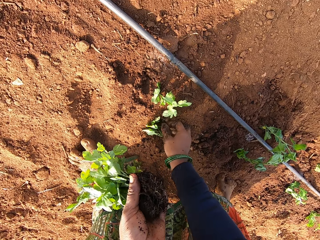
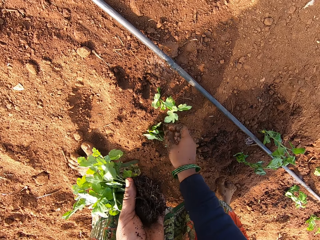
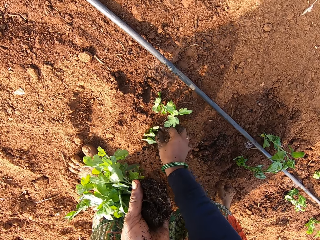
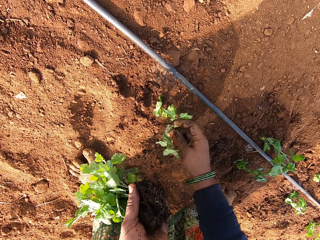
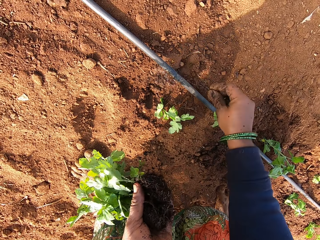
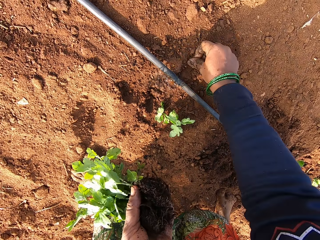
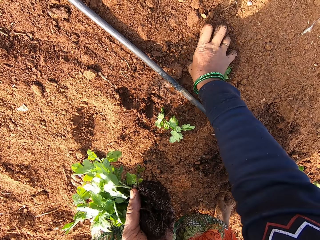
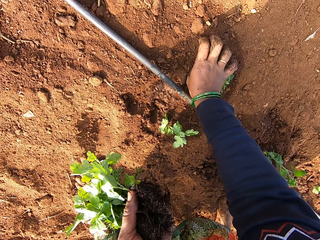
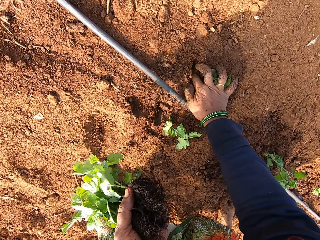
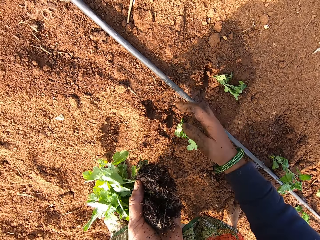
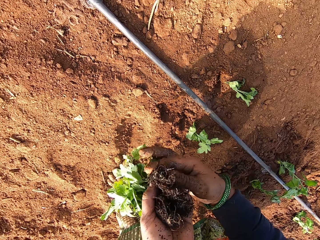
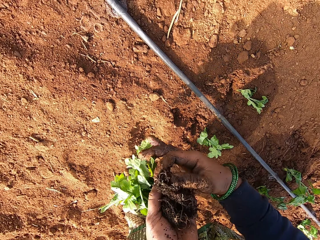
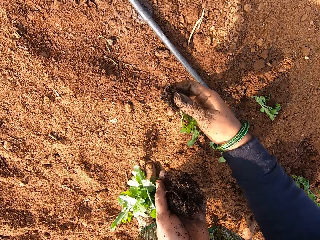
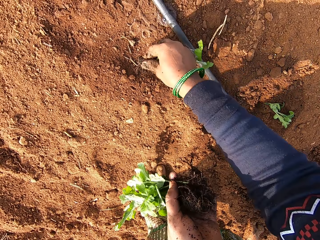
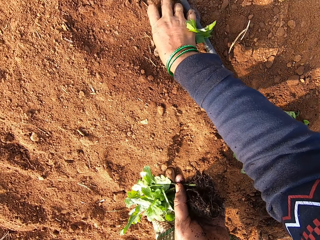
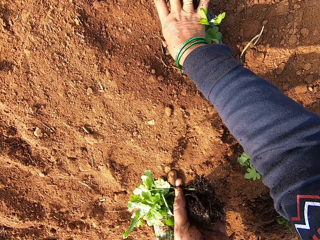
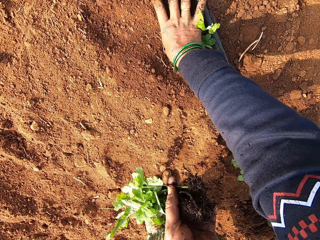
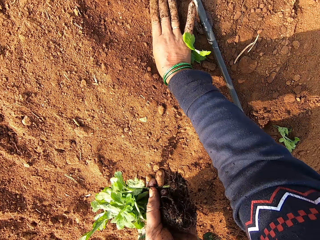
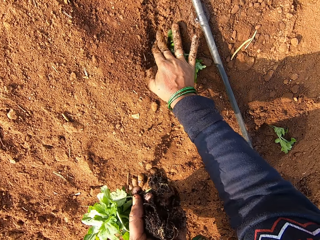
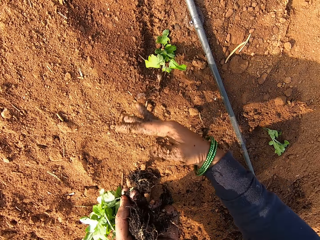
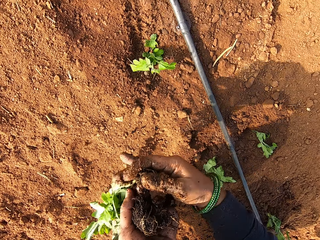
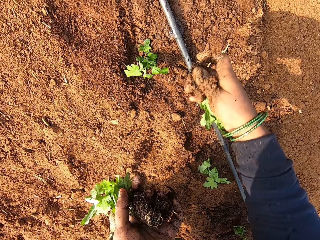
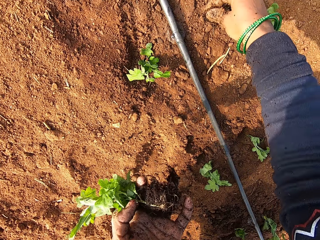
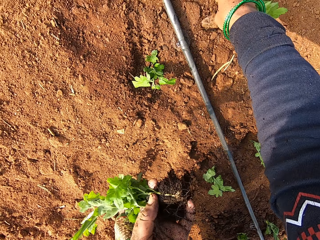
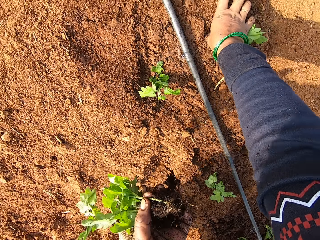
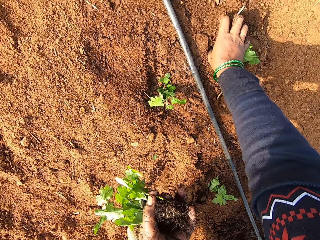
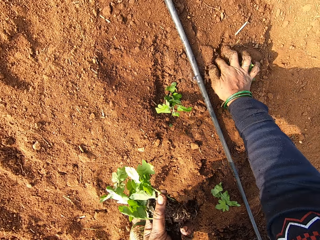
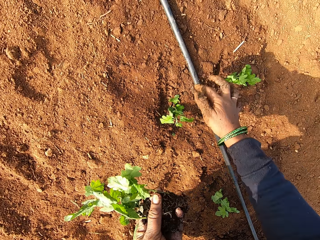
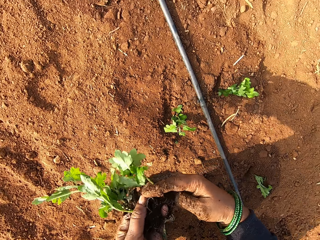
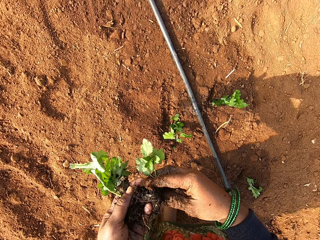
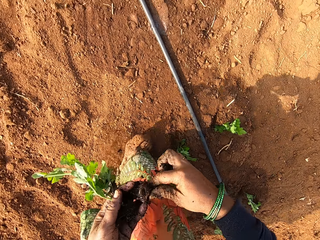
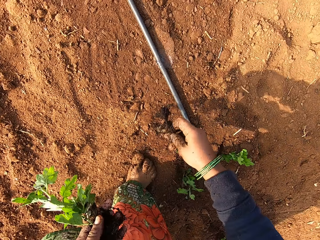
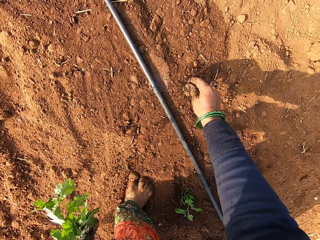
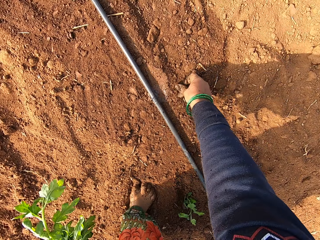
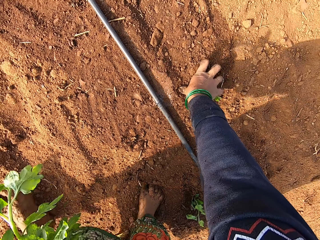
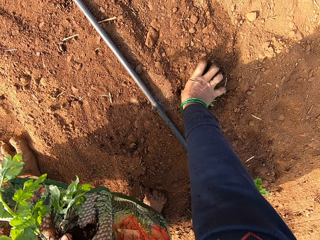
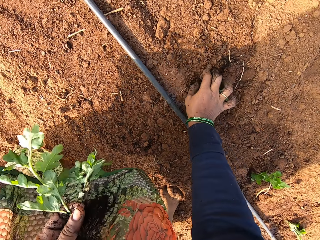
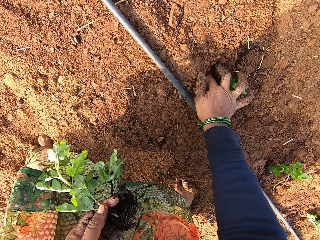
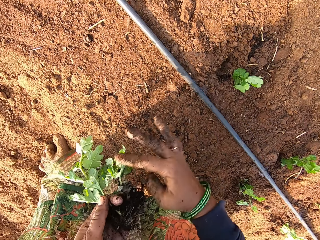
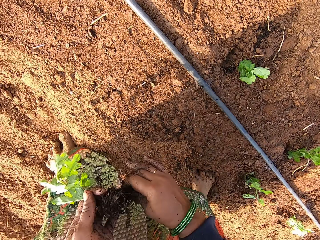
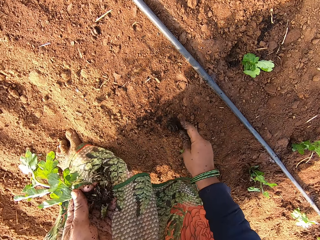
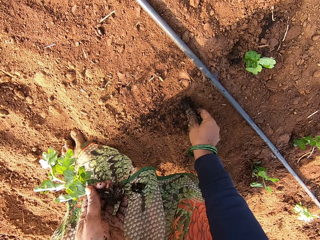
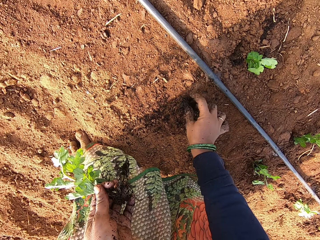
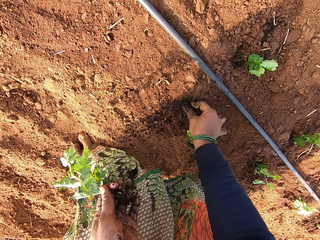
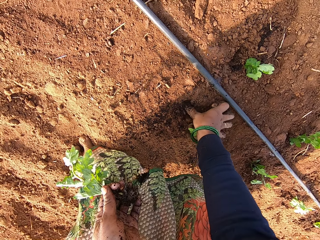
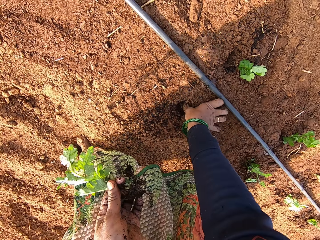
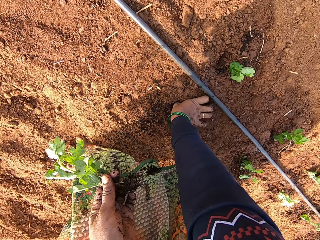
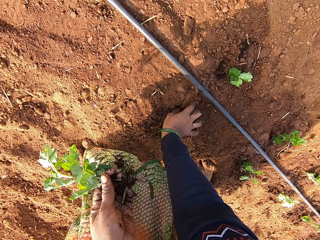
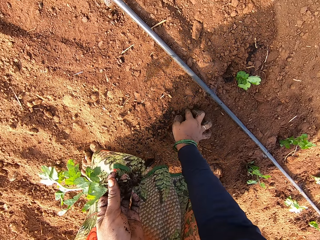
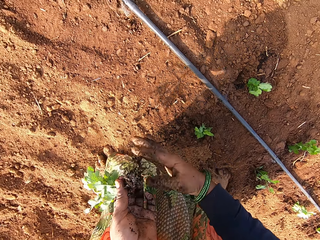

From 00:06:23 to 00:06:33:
The camera wearer picks a plant from the ground with her right hand. She inserts the plant in her right hand into the ground with her right thumb. She takes a plant from her left hand with her right hand. She inserts the plant in her right hand into the ground with her right thumb. She takes a plant from her left hand with her right hand. She inserts the plant in her right hand into the ground with her right thumb. She takes a plant from her left hand with her right hand. She inserts the plant in her right hand into the ground with her right thumb. She takes a plant from her left hand with her right hand. She inserts the plant in her right hand into the ground with her right thumb.

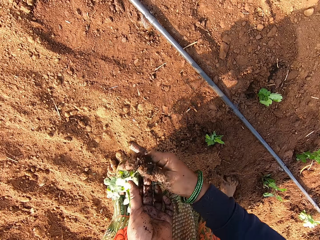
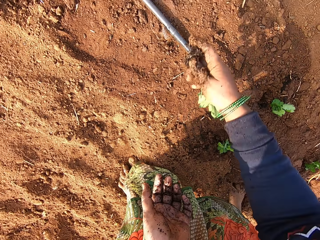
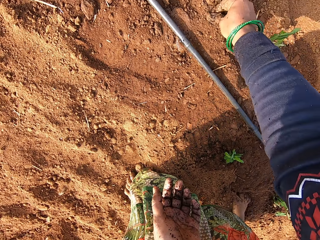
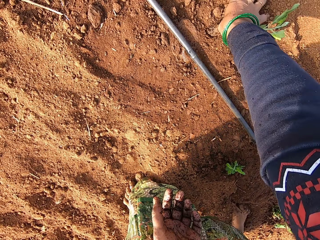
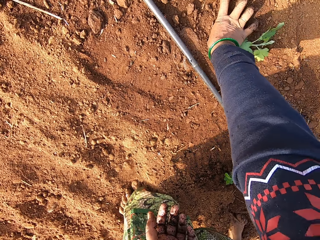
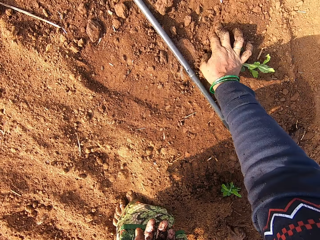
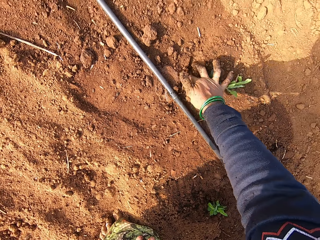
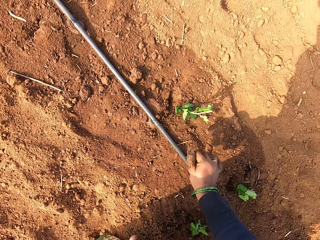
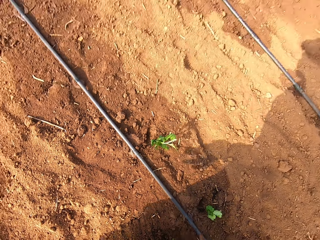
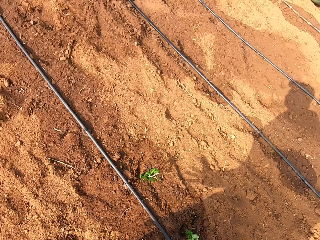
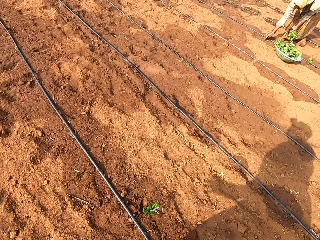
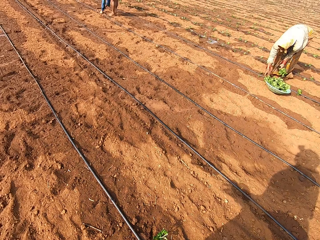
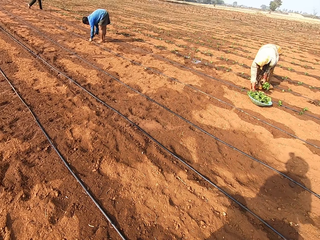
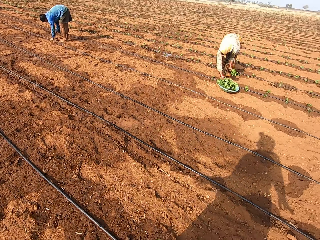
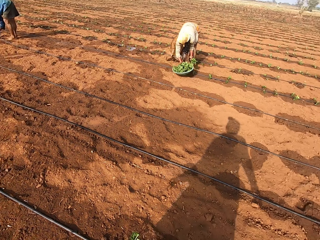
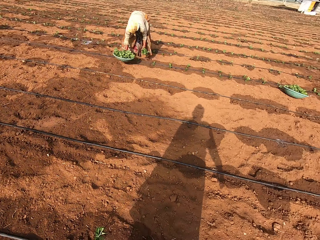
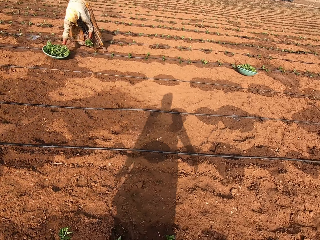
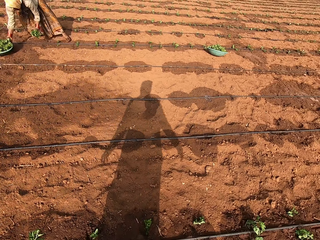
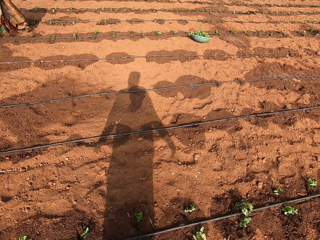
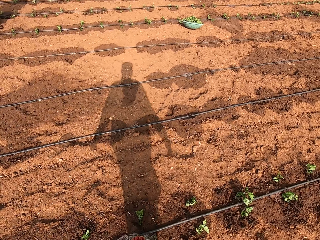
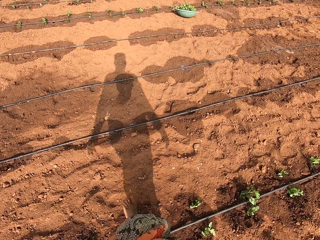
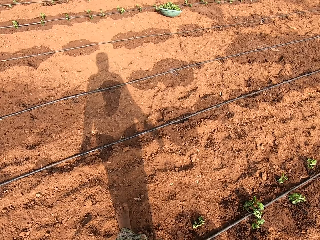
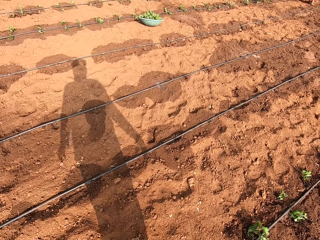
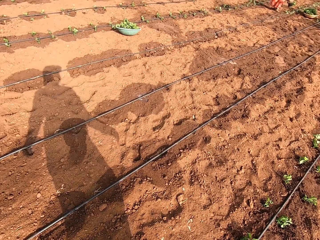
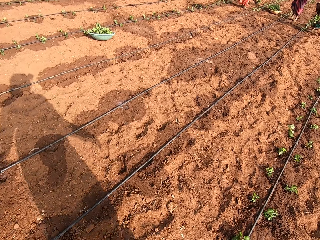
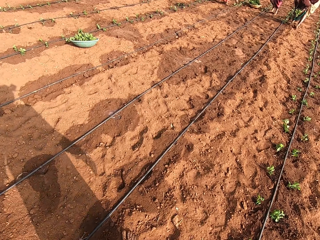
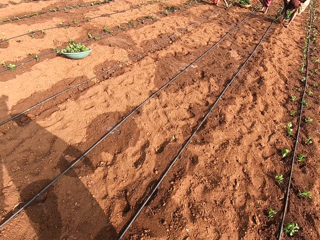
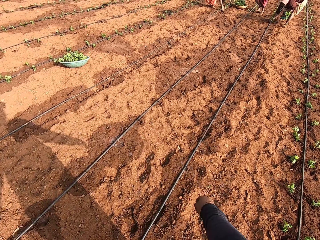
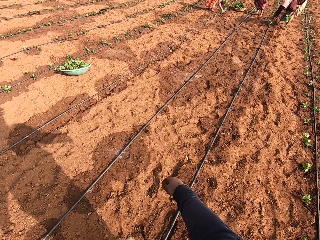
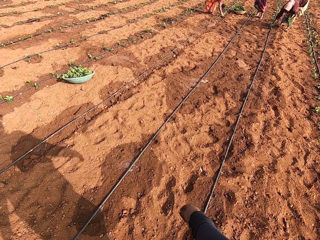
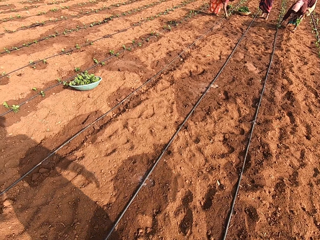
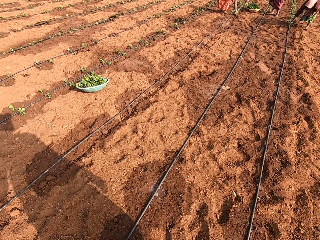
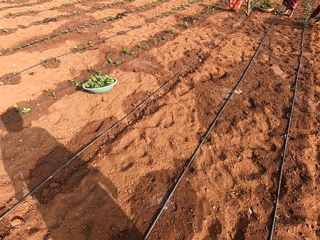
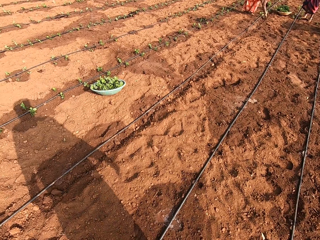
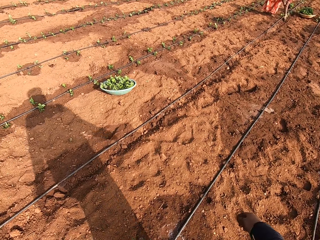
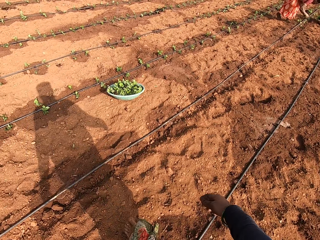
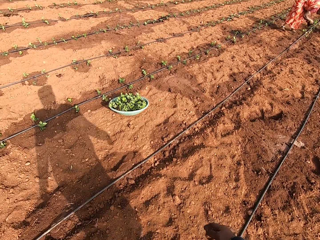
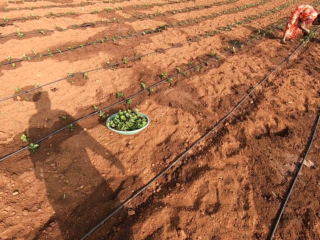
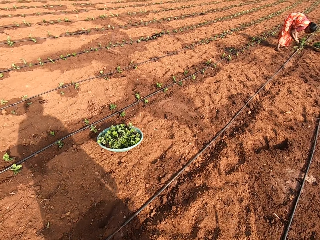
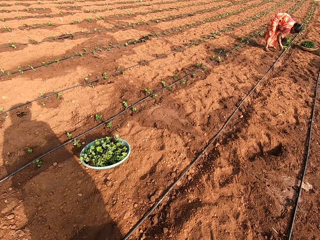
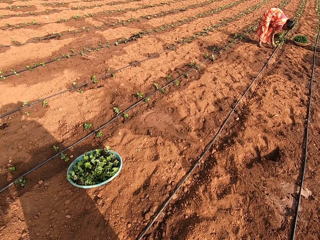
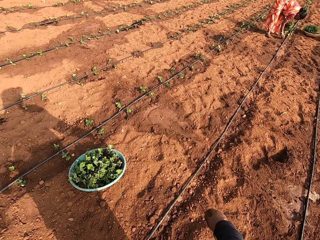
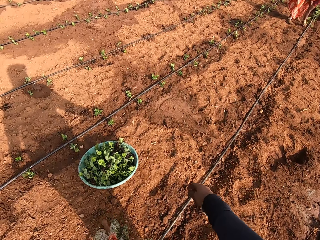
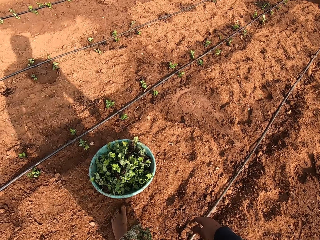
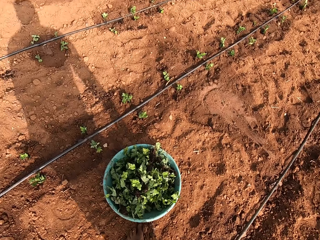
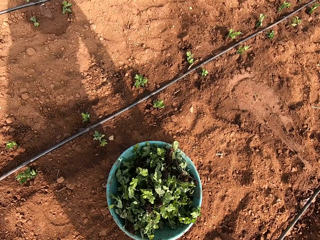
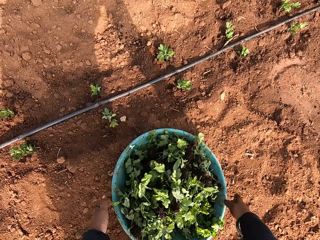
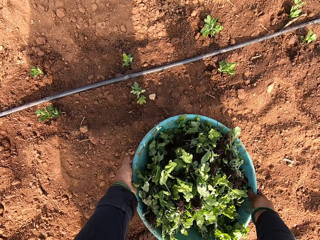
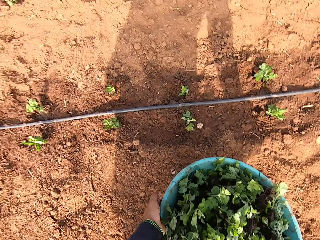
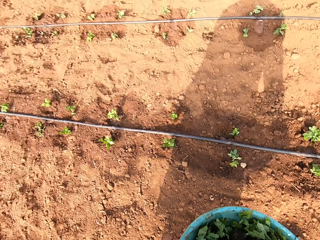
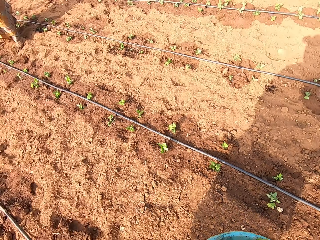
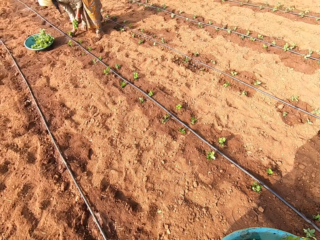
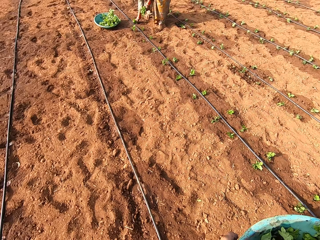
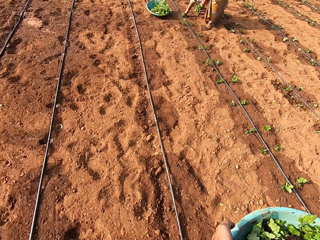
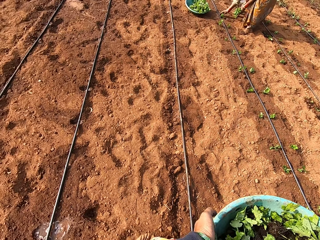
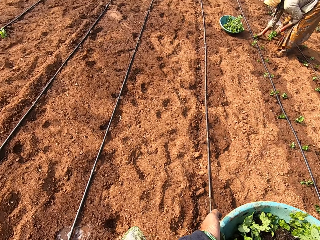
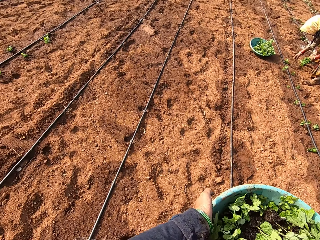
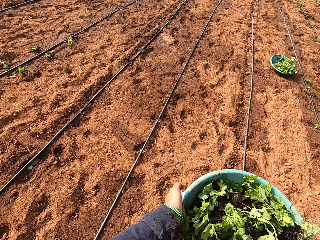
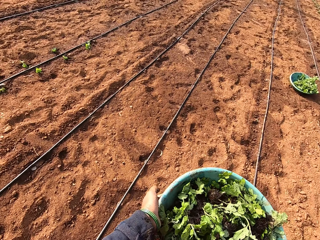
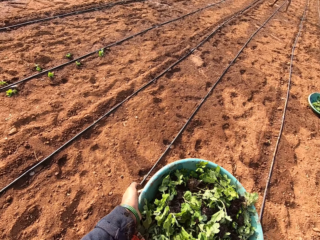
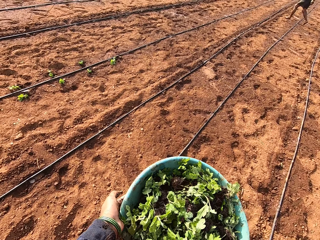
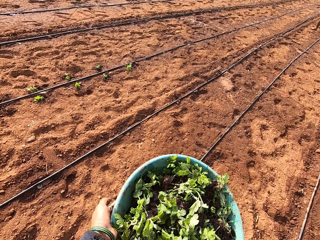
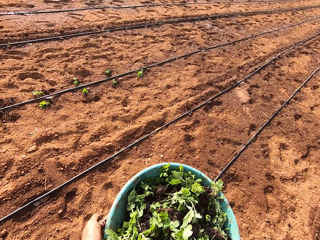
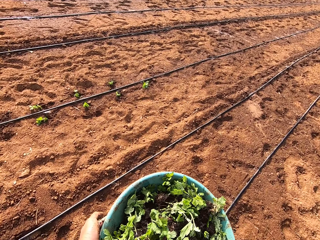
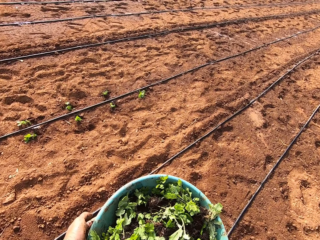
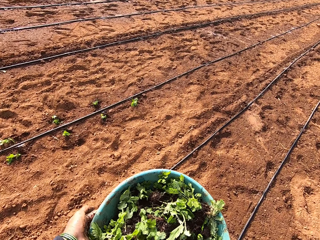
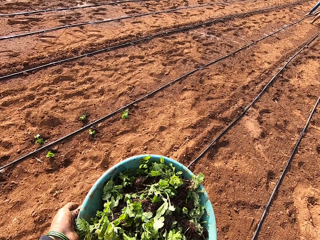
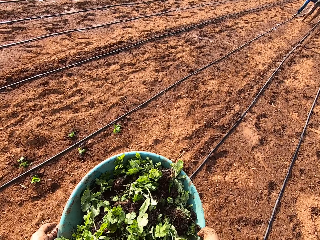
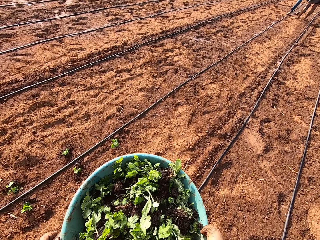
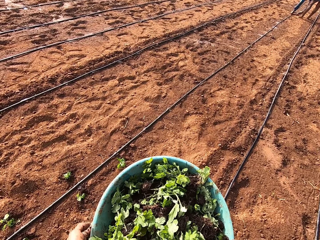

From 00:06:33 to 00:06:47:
The camera wearer takes a plant from her left hand with her right hand. She inserts the plant in her right hand into the ground with her right thumb. She stands up. She walks on the field. A woman inserts a plant into the ground with her right hand. Another woman inserts a plant into the ground with her right hand. The first woman takes a plant from her left hand with her right hand. The first woman inserts the plant in her right hand into the ground. The camera wearer picks a bowl of plants from the ground with both hands. A third woman inserts a plant in her right hand into the ground. The camera wearer walks on the field with the bowl of plants in both hands. A man walks on the field.
